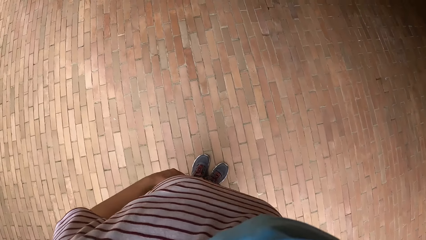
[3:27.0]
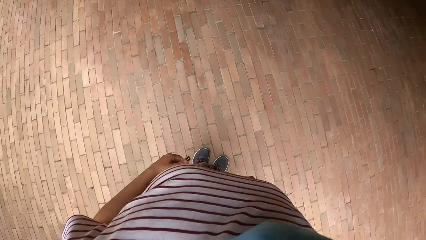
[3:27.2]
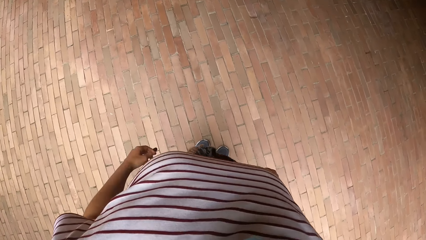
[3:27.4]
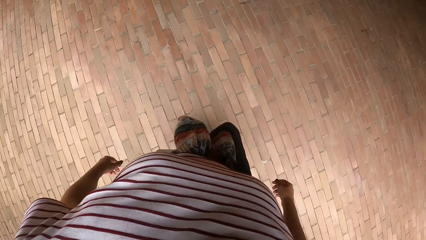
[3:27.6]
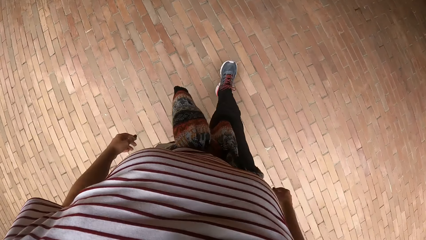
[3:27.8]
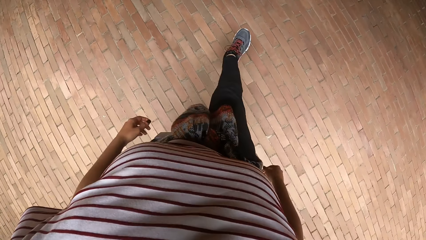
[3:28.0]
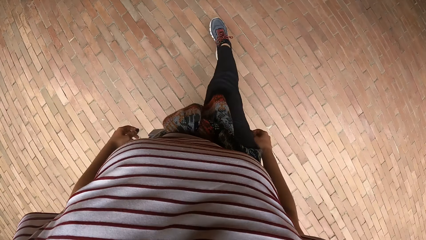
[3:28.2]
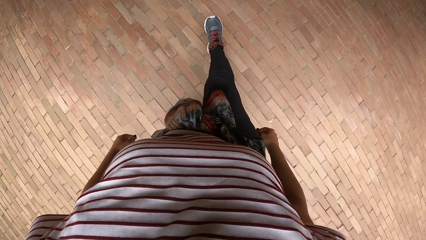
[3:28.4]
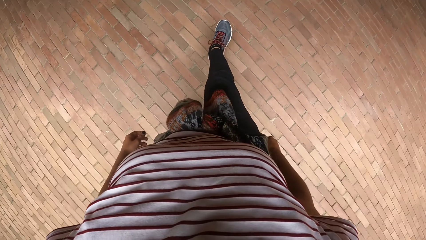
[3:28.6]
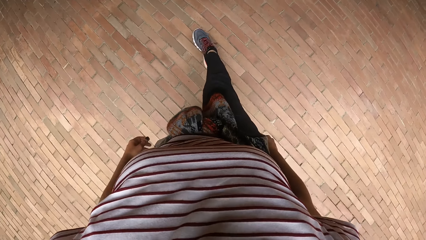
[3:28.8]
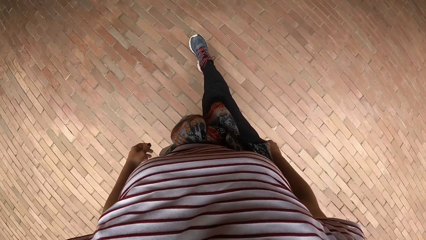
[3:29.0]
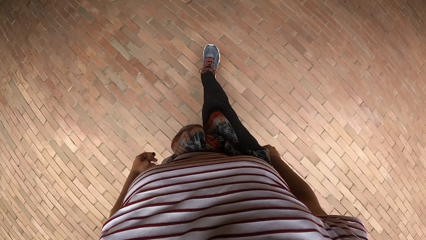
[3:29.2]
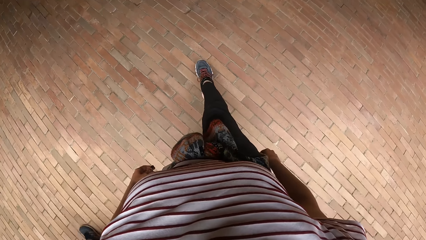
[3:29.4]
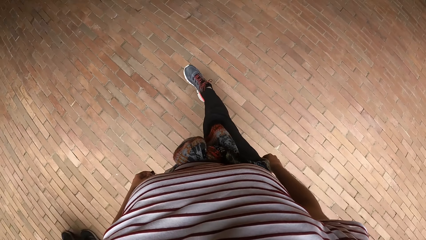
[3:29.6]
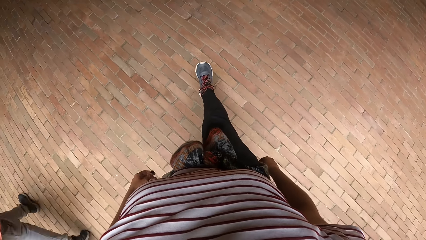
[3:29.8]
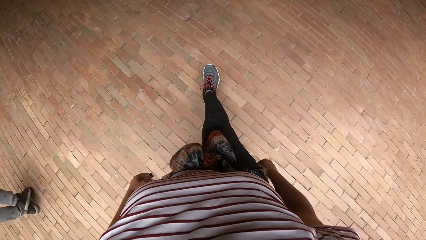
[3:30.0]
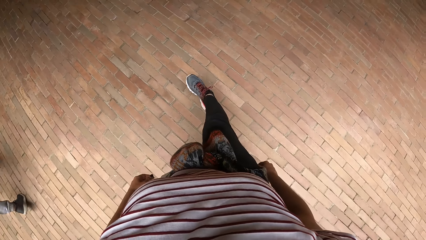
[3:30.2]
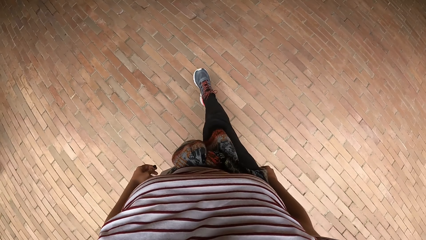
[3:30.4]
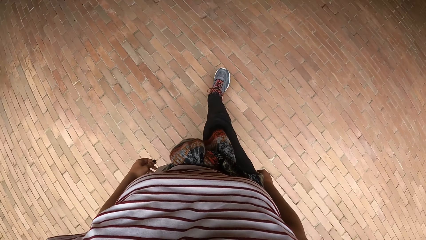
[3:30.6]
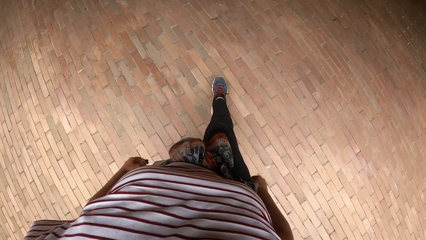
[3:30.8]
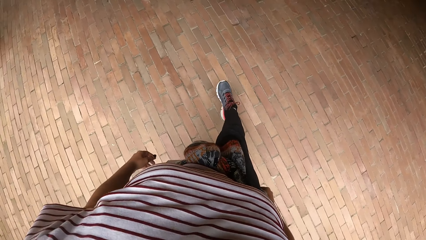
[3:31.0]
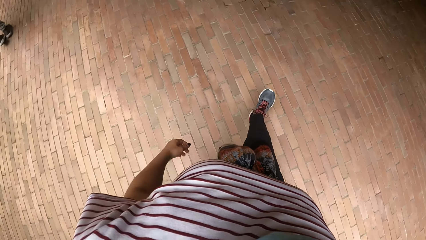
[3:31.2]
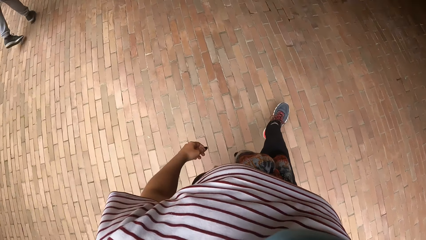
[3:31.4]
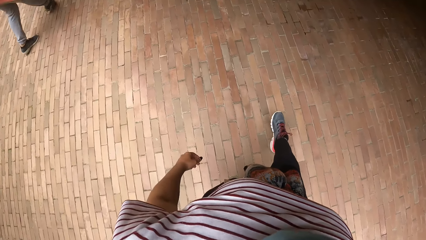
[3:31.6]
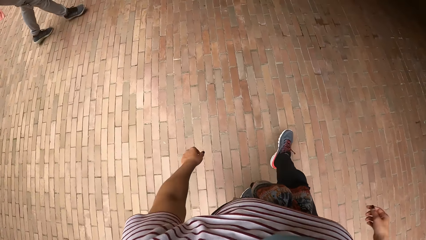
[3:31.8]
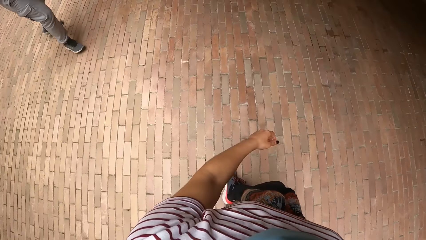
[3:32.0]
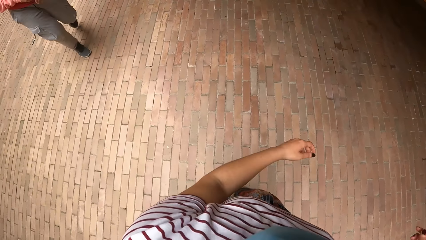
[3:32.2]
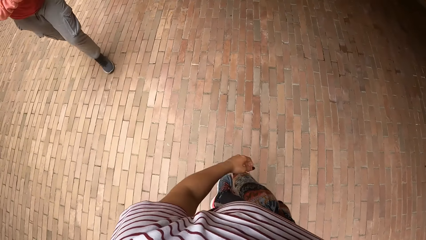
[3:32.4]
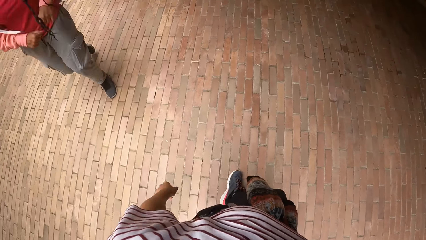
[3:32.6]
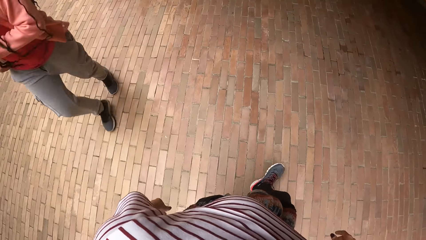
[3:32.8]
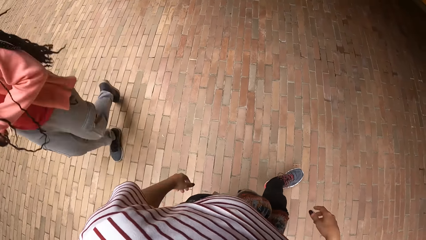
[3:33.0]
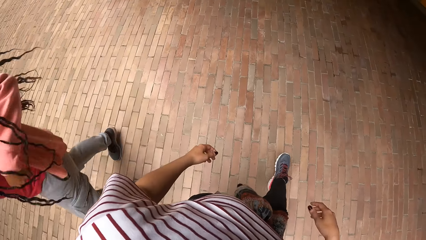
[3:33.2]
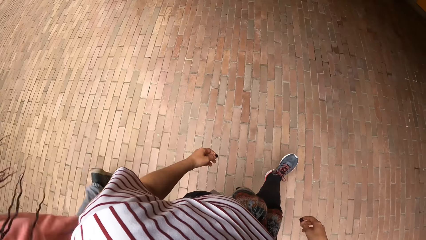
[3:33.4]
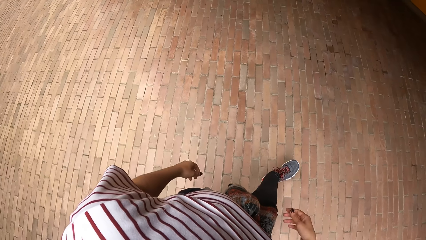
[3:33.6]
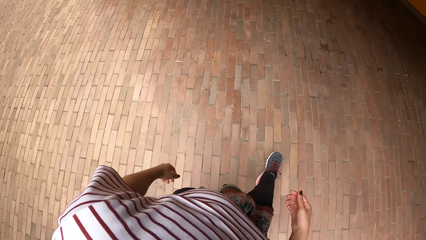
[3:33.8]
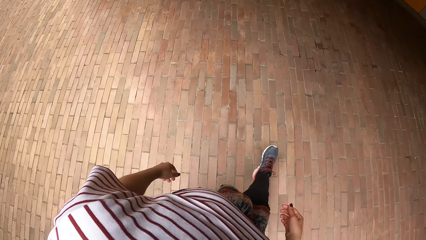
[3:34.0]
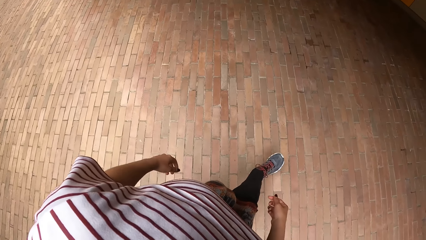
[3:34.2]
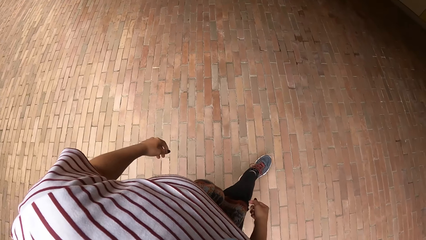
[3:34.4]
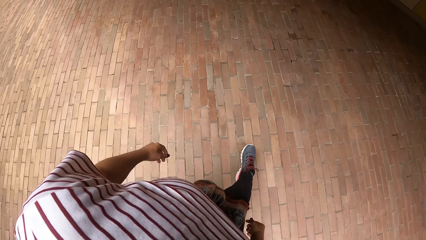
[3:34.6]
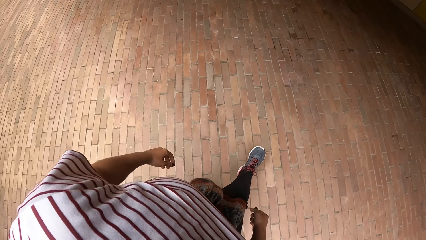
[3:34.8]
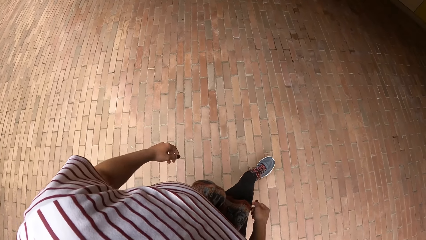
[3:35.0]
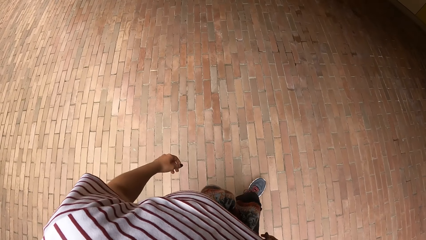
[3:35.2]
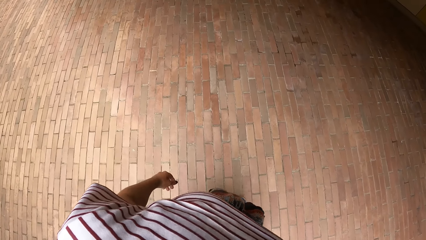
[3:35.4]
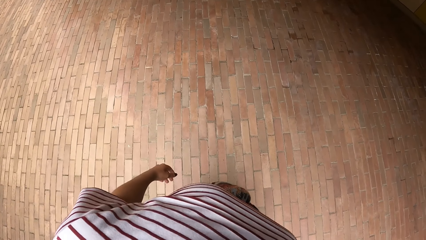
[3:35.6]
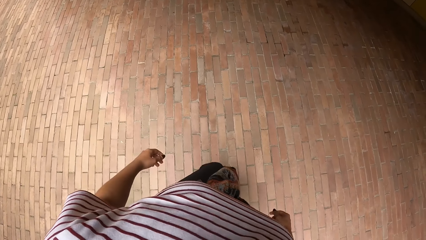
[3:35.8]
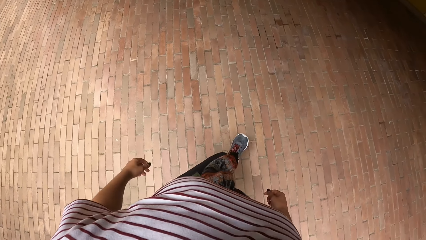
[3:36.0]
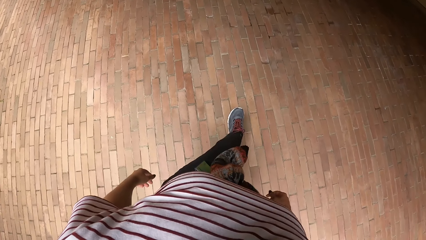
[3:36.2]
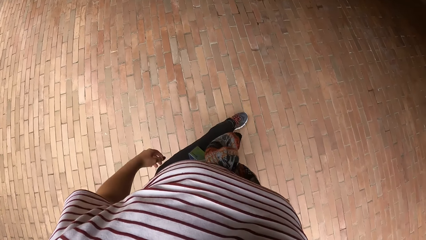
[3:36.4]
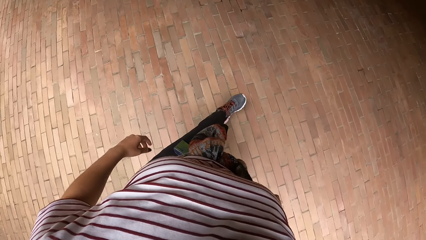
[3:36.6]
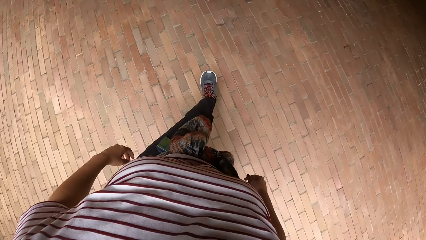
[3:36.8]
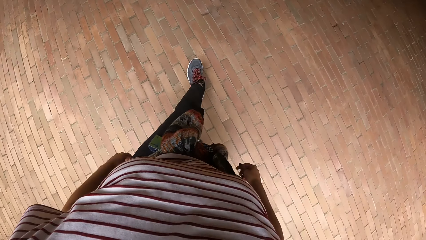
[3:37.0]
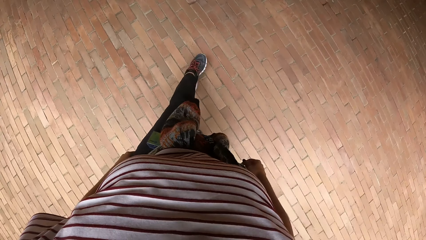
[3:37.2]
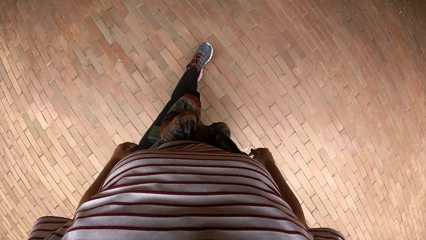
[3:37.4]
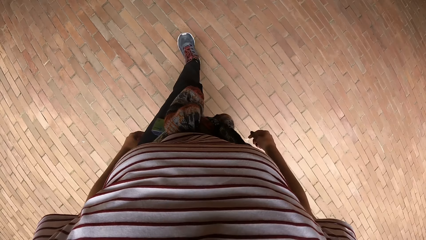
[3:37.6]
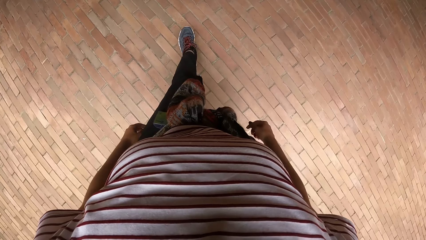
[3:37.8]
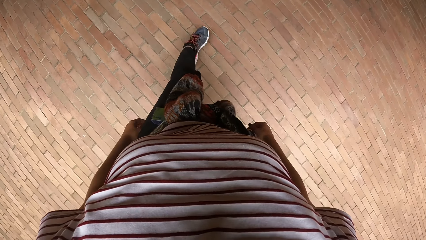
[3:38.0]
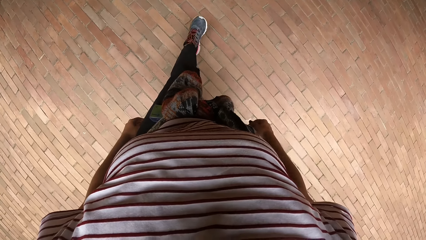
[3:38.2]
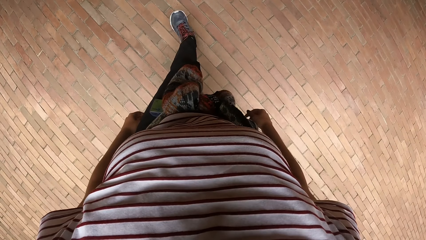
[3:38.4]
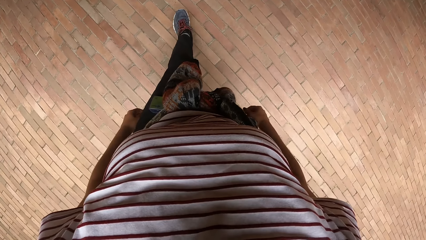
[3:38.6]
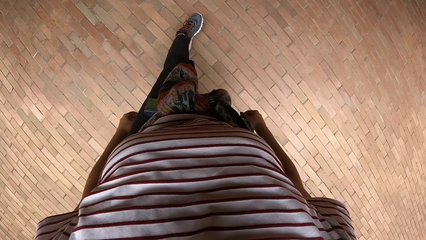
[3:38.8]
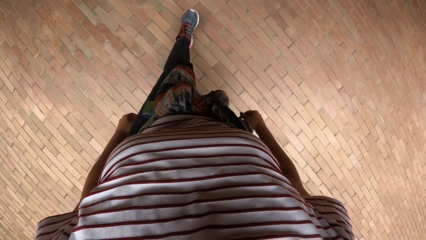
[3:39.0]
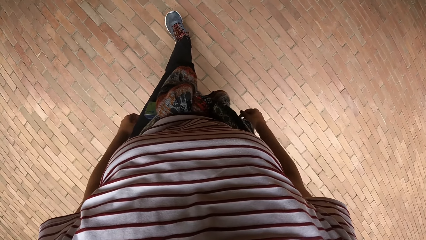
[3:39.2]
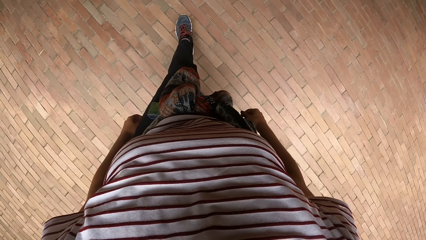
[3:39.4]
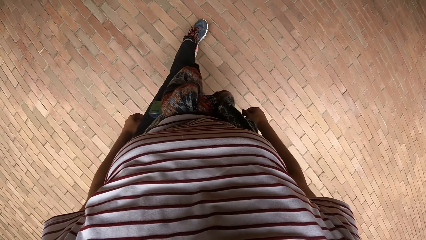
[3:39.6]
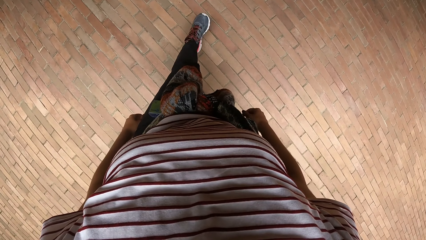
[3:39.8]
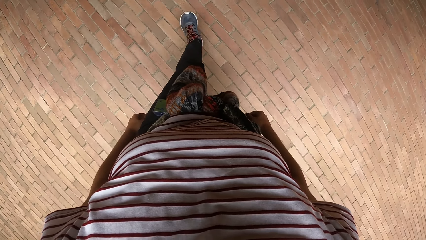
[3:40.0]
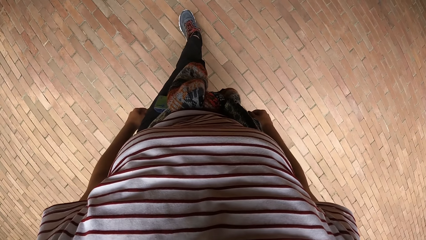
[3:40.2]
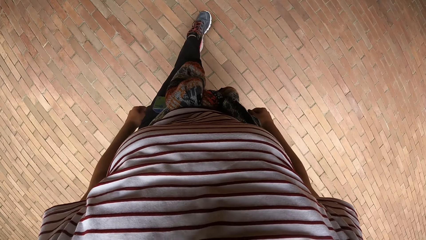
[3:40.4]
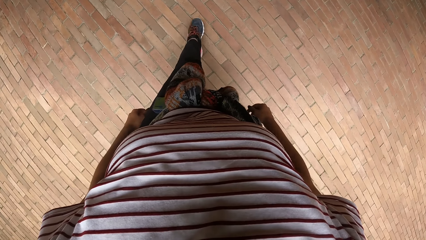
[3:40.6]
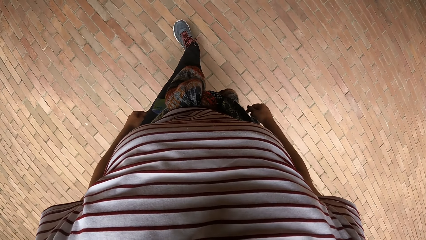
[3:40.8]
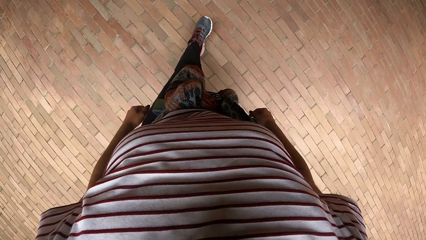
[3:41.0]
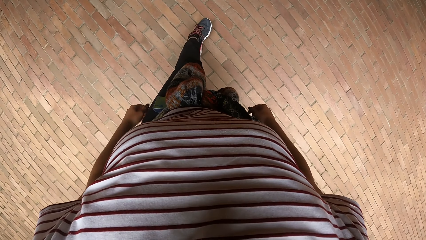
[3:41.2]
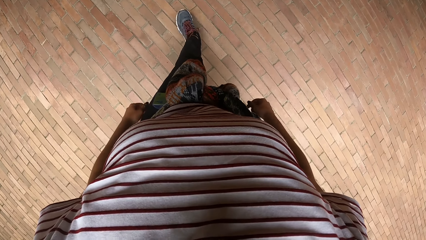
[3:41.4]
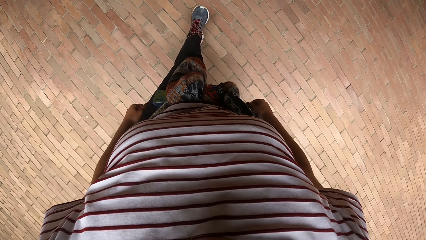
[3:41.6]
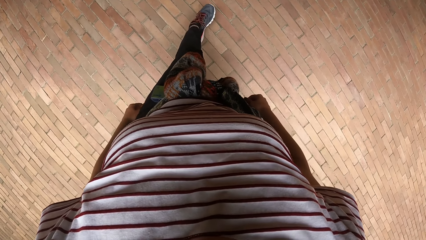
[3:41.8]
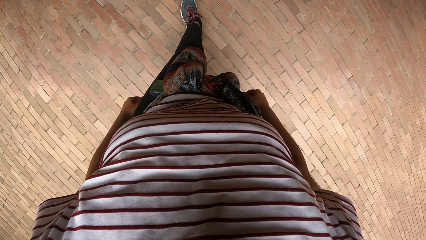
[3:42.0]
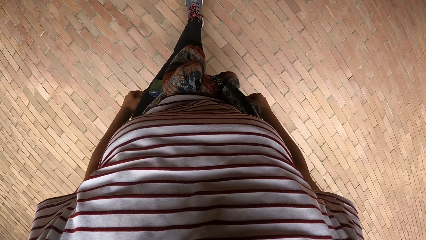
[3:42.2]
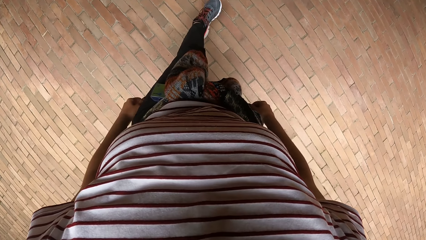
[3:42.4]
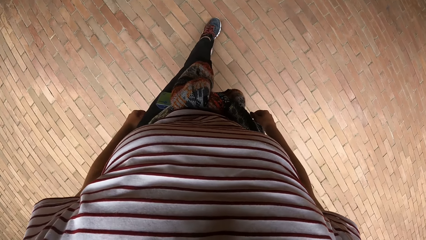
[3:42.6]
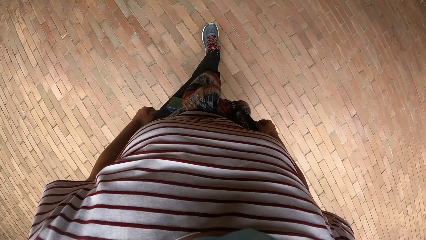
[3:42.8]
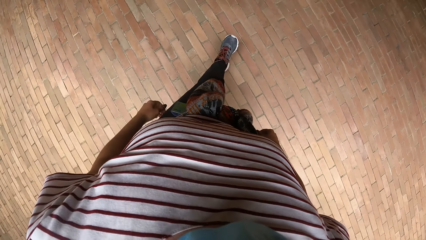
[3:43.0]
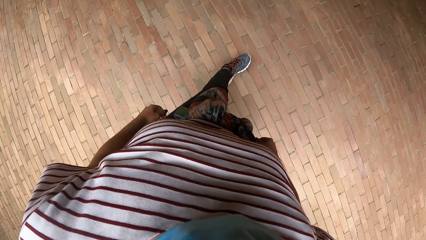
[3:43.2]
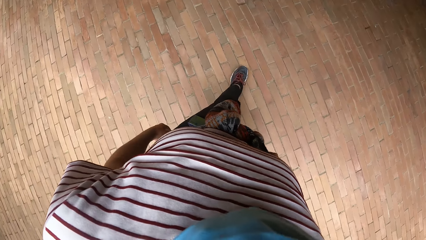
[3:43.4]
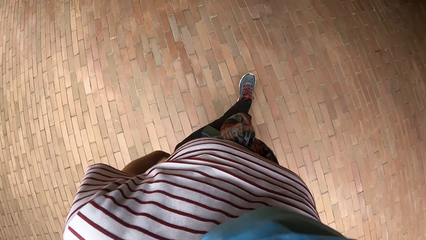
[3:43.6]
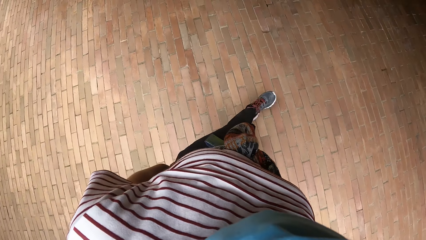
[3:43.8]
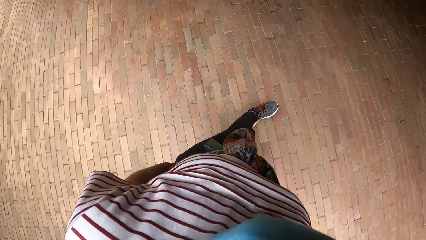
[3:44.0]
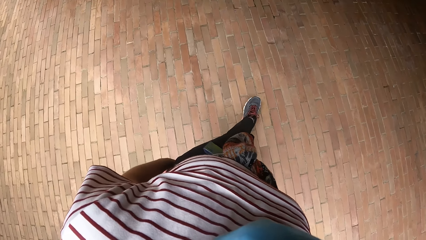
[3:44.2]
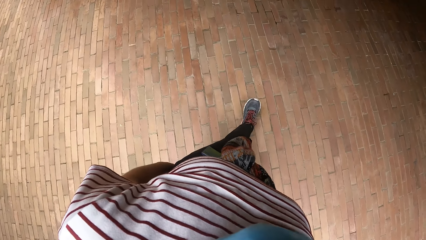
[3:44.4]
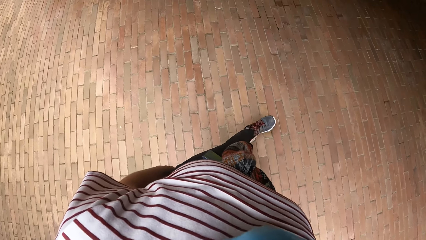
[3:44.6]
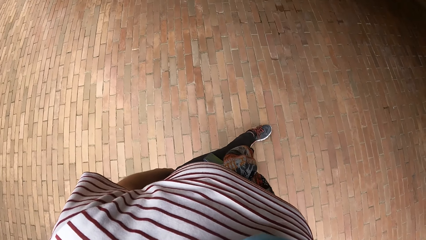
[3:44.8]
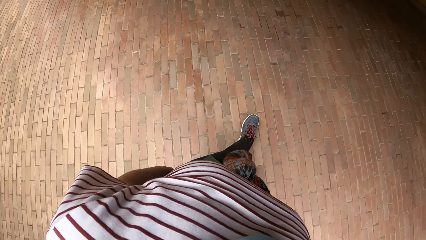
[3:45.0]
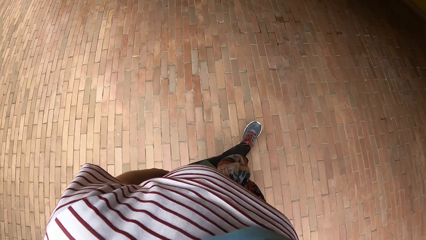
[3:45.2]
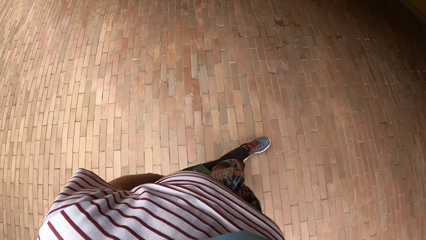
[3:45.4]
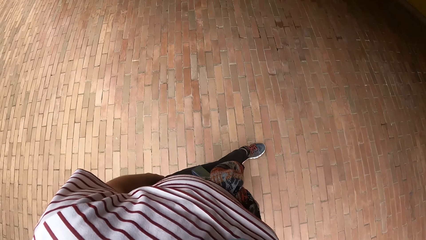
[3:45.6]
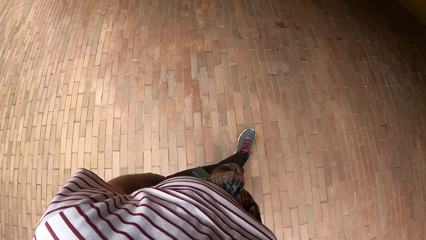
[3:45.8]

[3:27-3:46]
The camera wearer stretches the right leg. They stretch the left leg.
